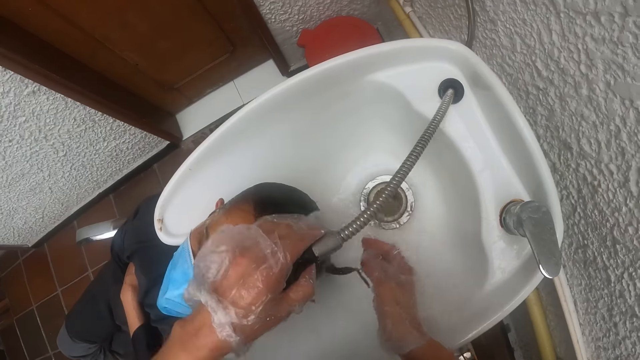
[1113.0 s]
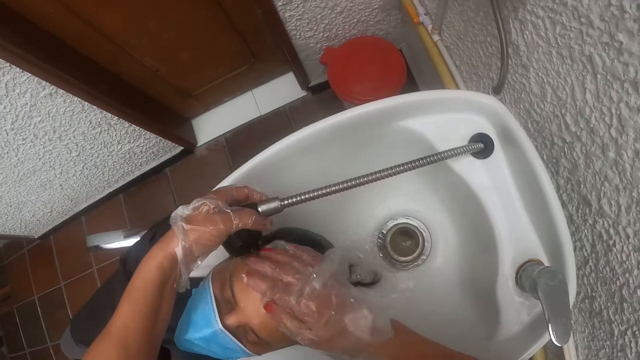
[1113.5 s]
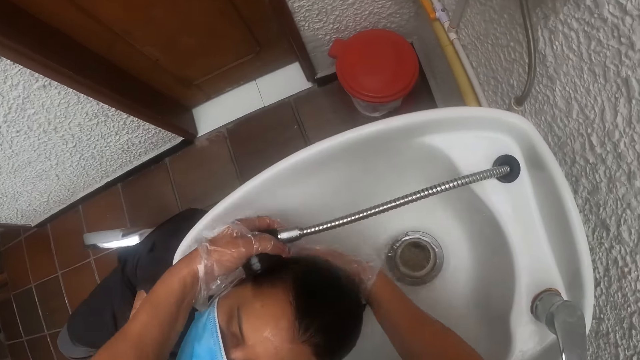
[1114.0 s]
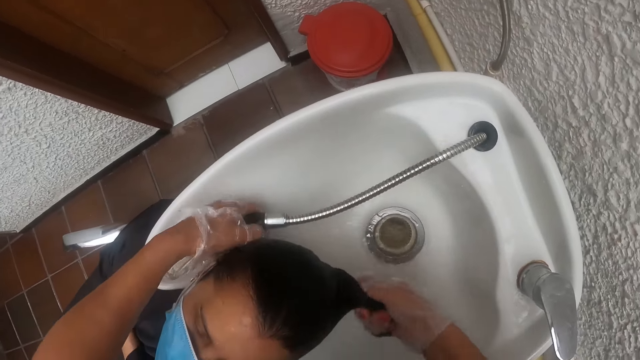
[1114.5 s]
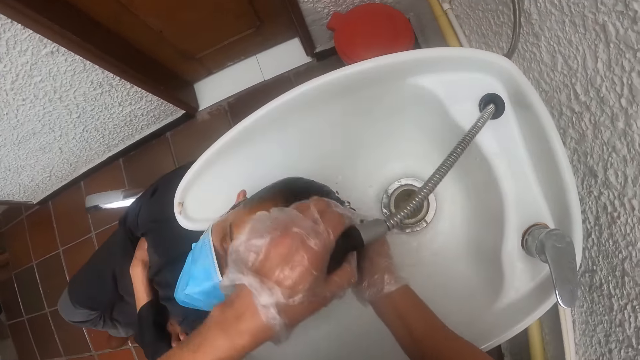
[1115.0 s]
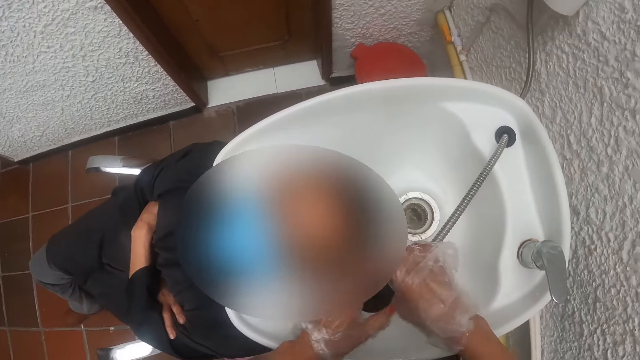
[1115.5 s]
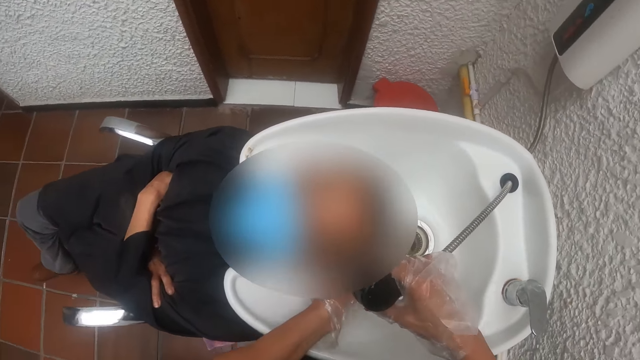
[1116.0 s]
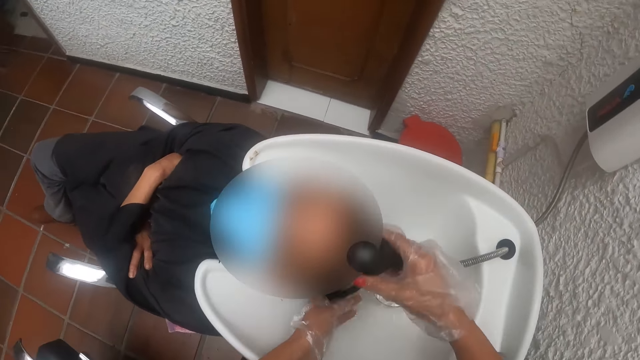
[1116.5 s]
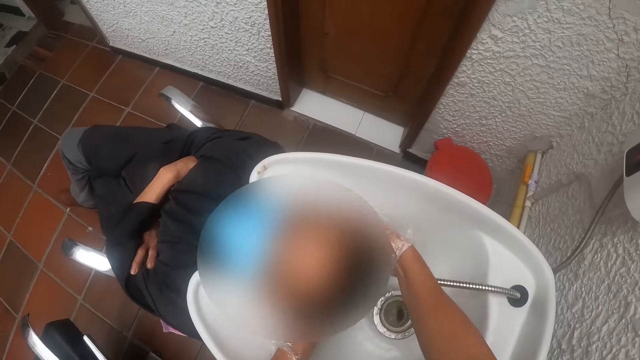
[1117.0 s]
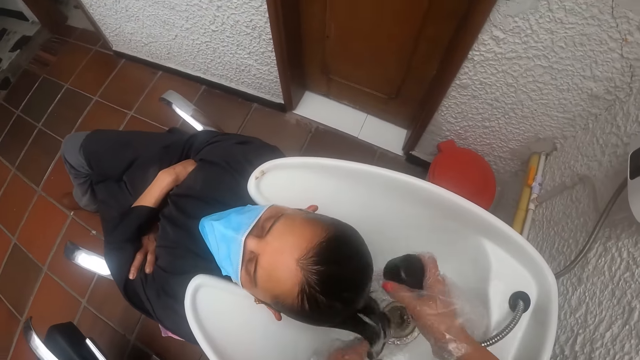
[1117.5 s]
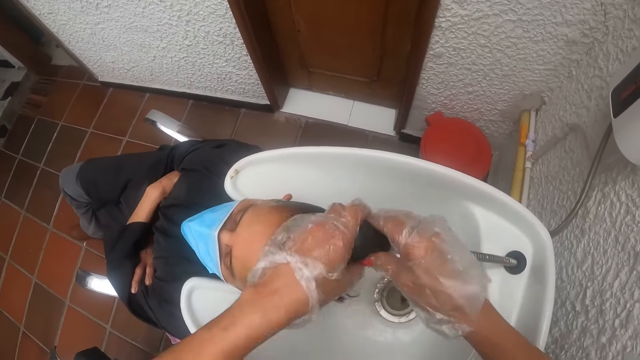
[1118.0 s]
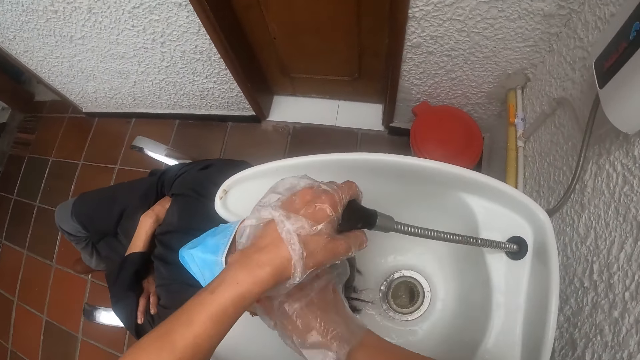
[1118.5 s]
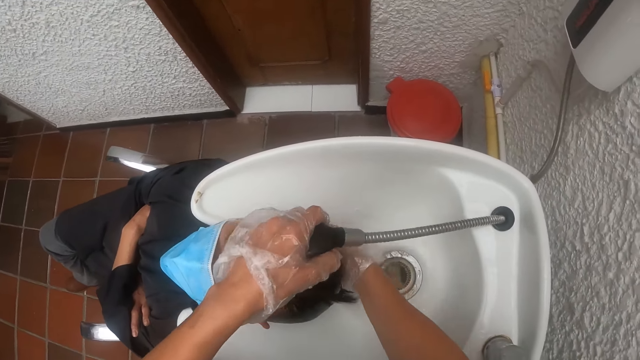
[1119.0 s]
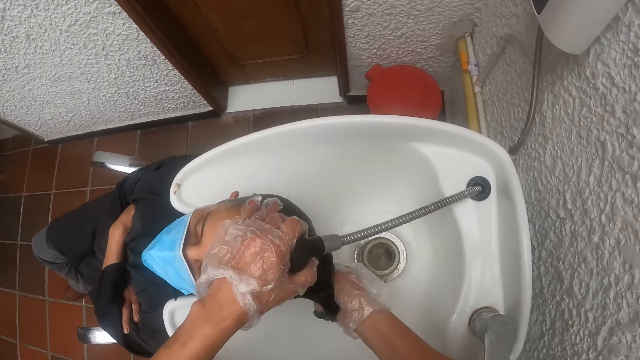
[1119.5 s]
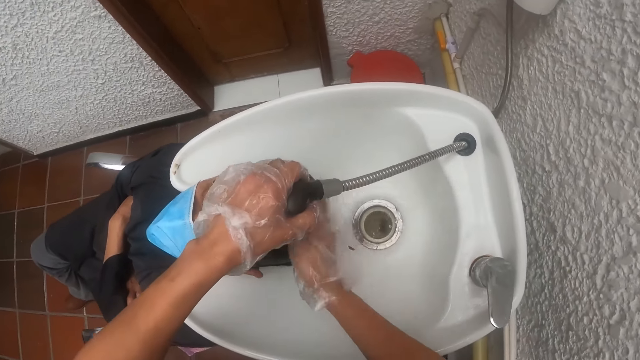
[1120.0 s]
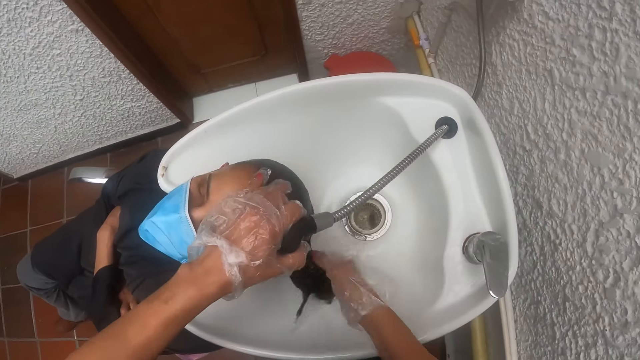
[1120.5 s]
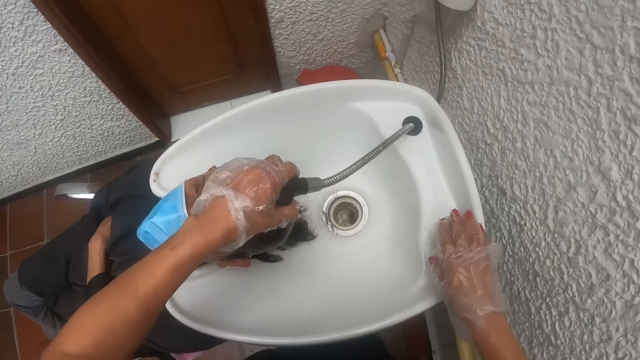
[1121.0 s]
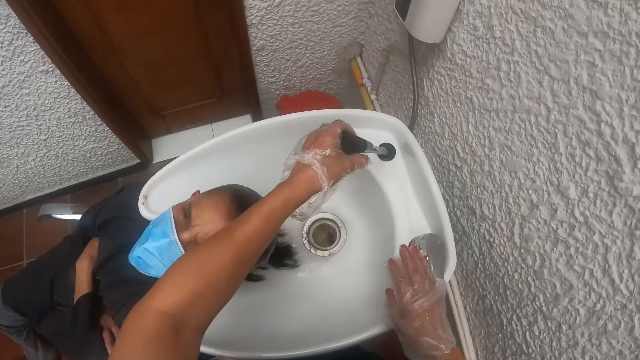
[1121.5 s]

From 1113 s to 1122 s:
The camera wearer passes the sprayer from her left hand to her right hand. She washes the woman's hair in the sink with the sprayer in her right hand. She passes the sprayer from her right hand to her left hand. She washes the woman's hair in the sink with the sprayer in her left hand. She turns off a tap on the sink with her right hand.

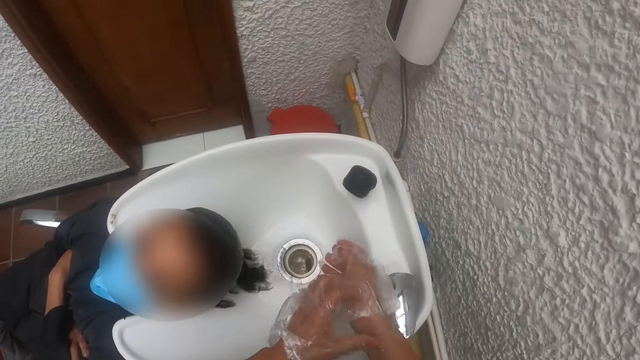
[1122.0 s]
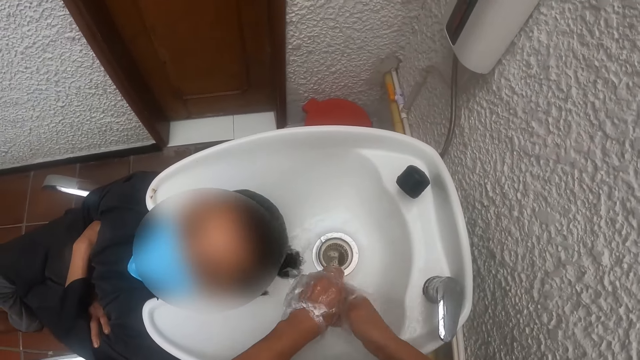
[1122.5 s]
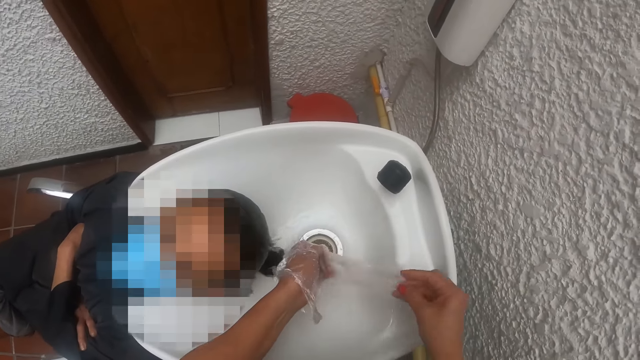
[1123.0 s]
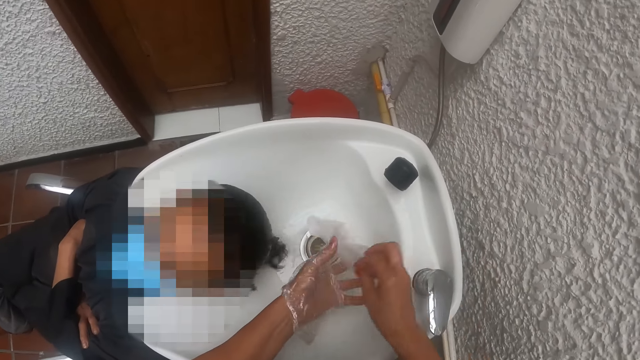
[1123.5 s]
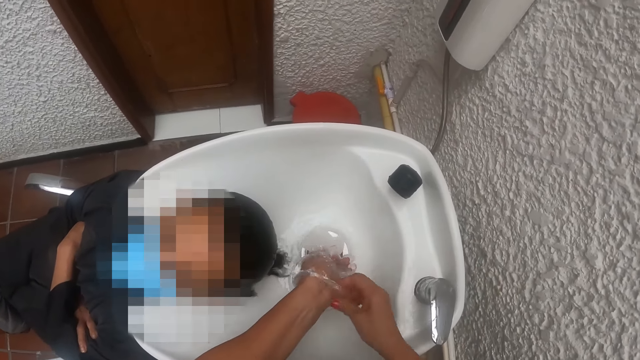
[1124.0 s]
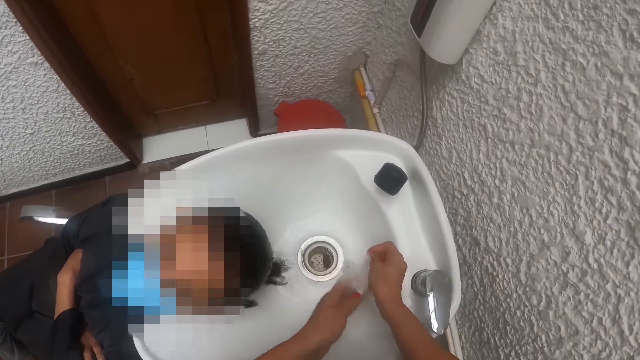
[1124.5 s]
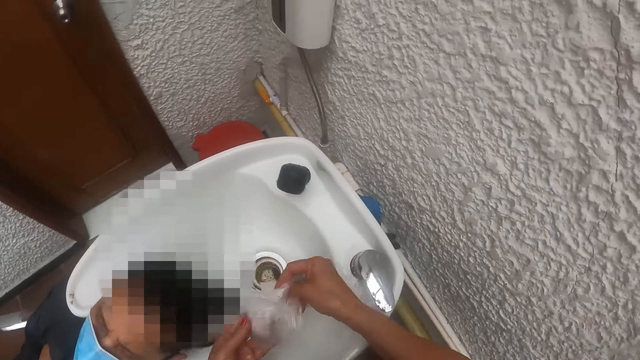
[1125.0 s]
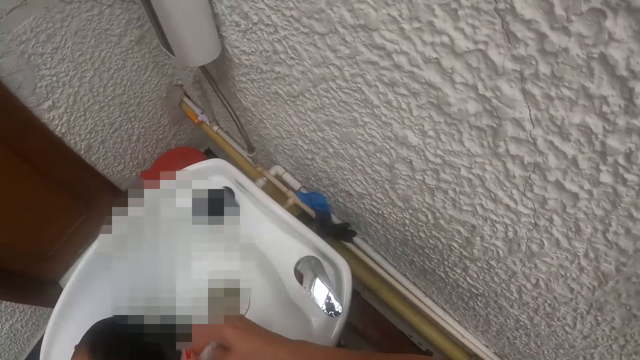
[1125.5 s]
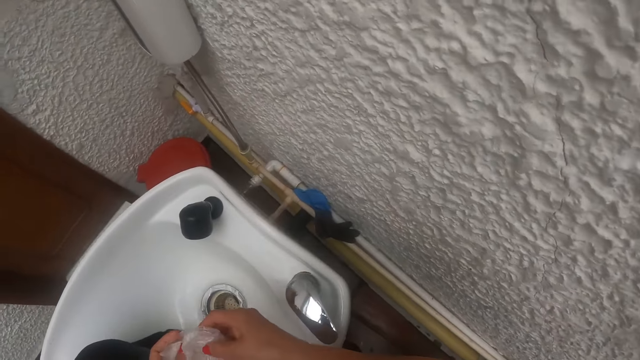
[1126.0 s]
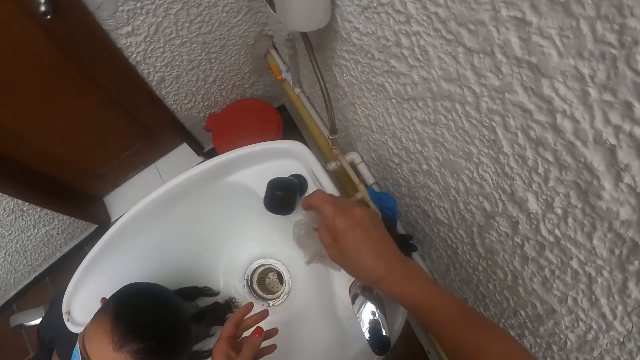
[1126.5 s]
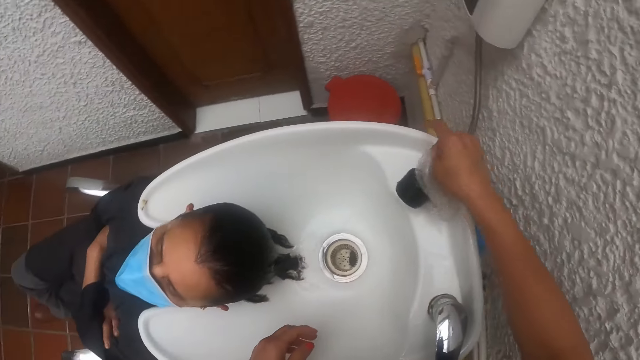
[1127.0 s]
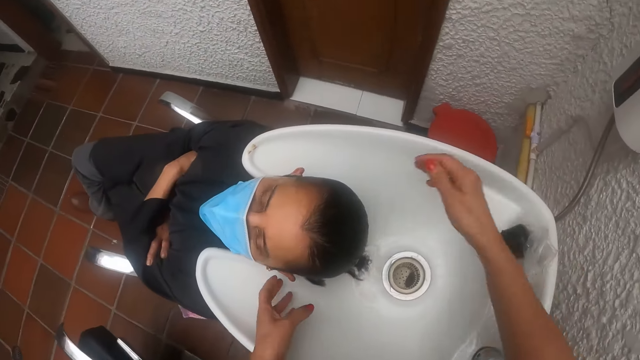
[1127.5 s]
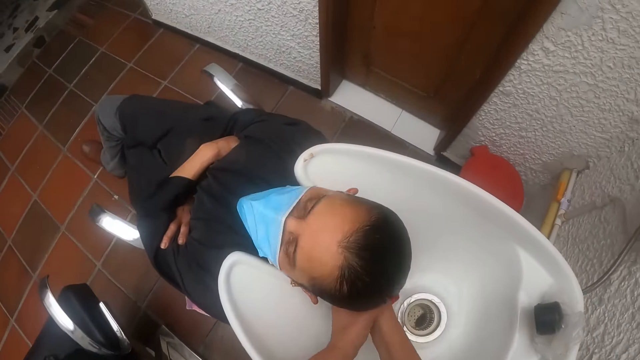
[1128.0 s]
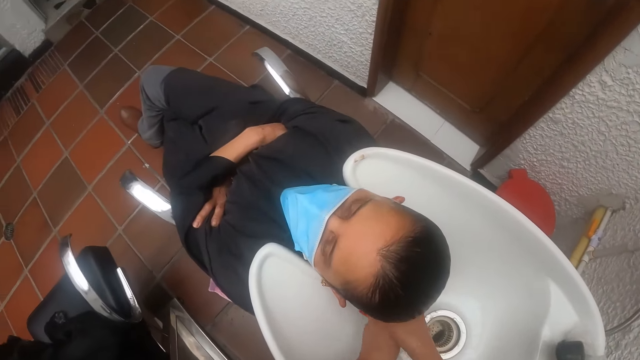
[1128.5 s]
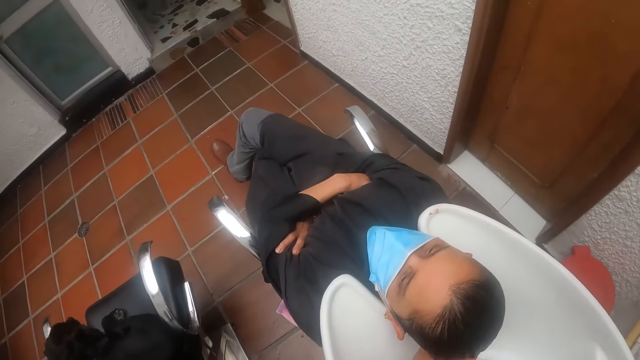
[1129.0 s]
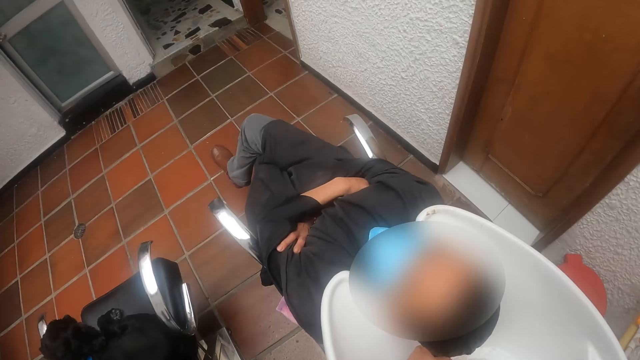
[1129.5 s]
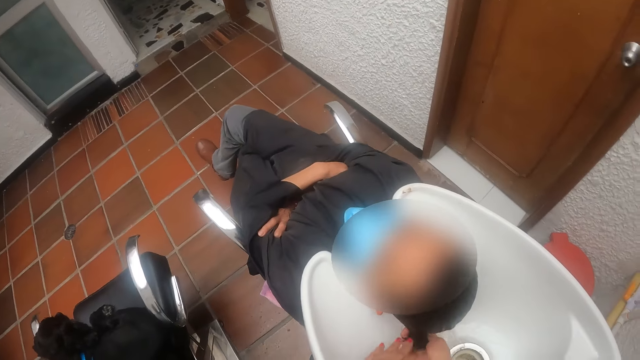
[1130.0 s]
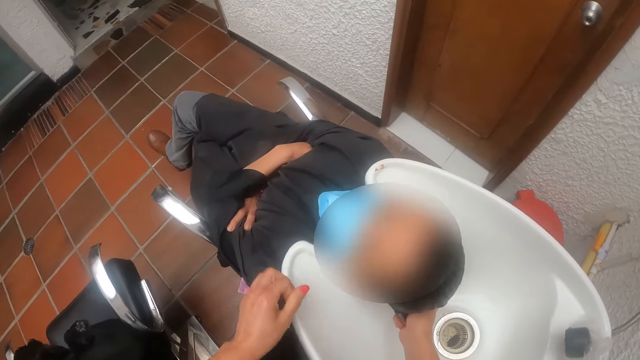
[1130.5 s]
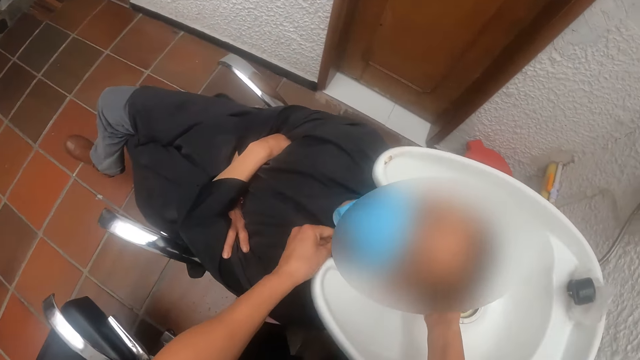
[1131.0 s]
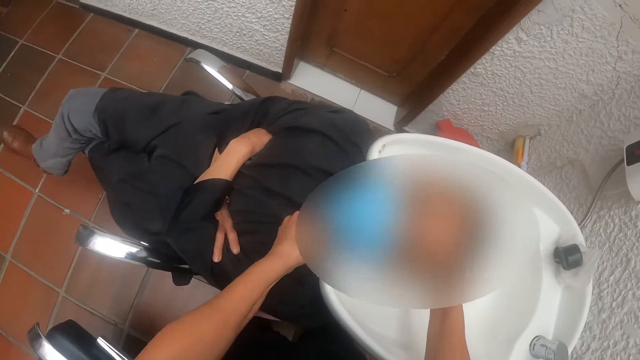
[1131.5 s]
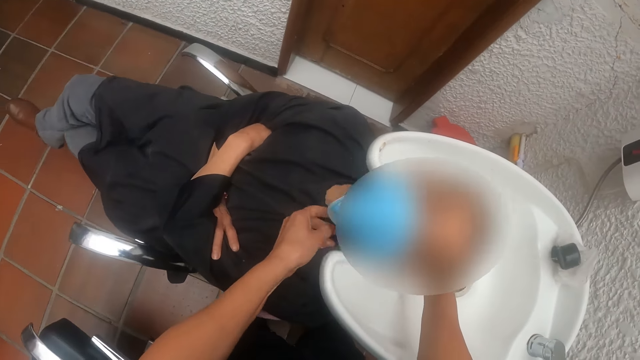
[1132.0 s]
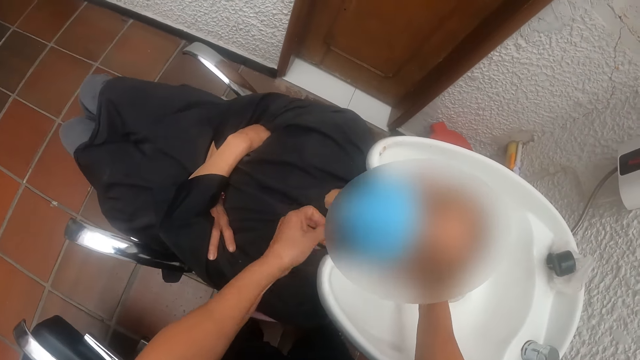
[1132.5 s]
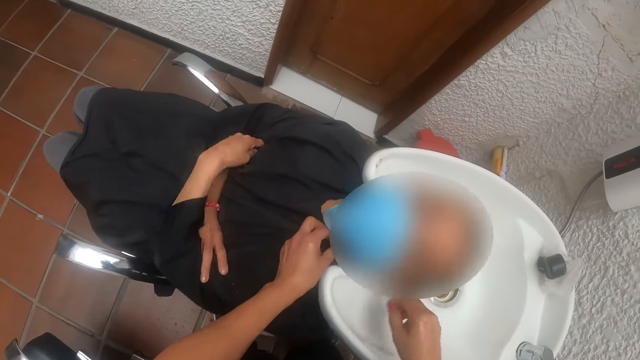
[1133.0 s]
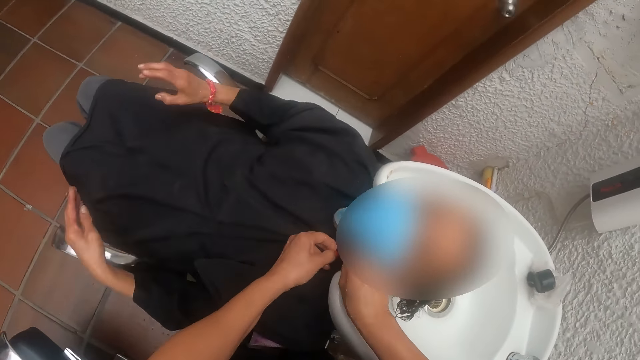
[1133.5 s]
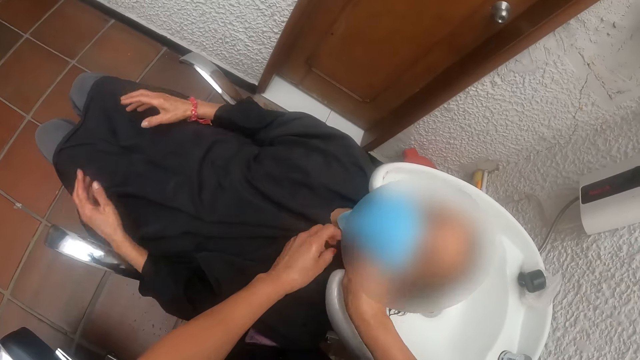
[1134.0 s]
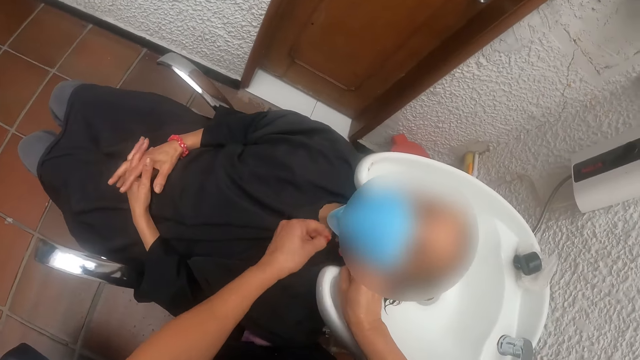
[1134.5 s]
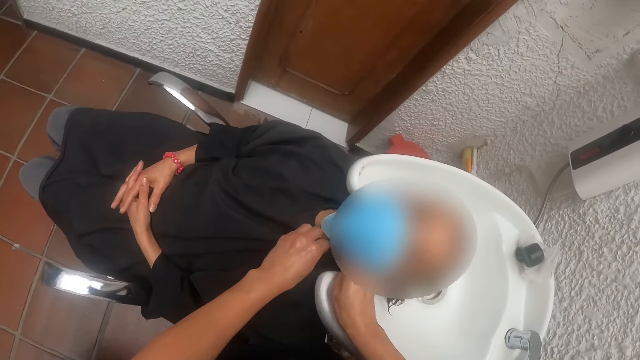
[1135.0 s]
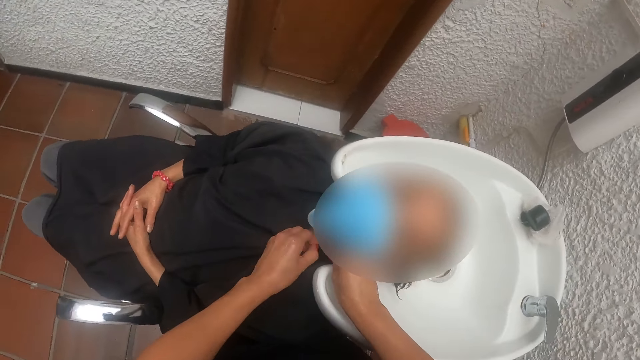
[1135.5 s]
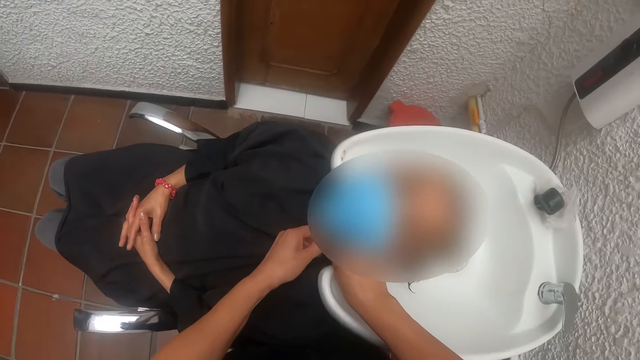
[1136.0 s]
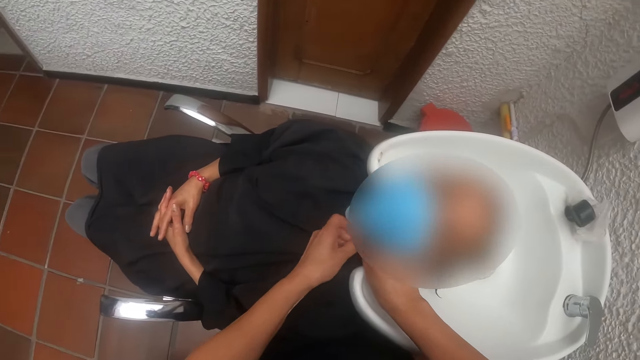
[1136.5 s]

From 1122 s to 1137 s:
The camera wearer drops the sprayer on the sink with her left hand. She removes a nylon glove from her right hand with her left hand. She removes a nylon glove from her left hand with her right hand. She squeezes the nylon gloves in both hands. She drops the nylon gloves on the sink with her right hand. She squeezes water out of a woman's hair with both hands. She touches the woman's hair. She unties a chair cloth from the woman's body with her left hand. She touches the woman's mask. She unties the chair cloth from the woman's body with both hands.
